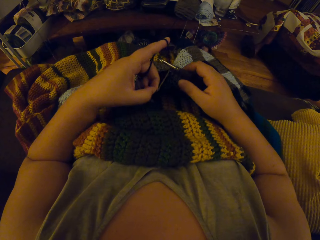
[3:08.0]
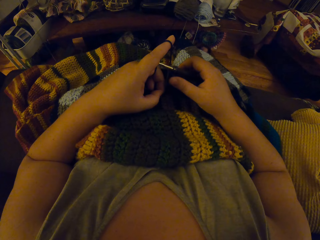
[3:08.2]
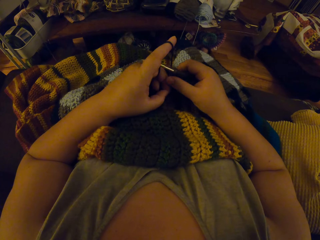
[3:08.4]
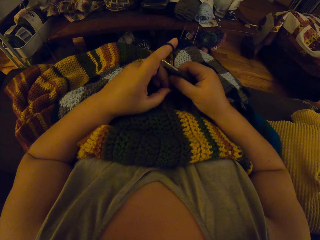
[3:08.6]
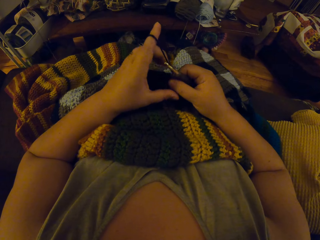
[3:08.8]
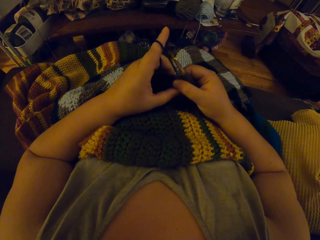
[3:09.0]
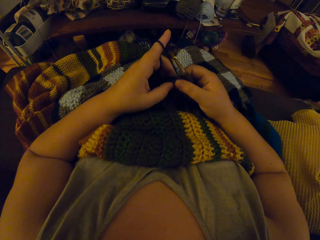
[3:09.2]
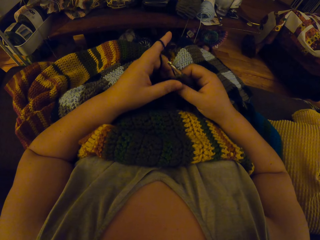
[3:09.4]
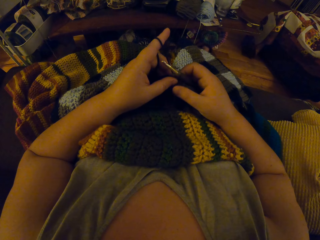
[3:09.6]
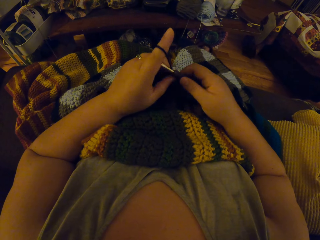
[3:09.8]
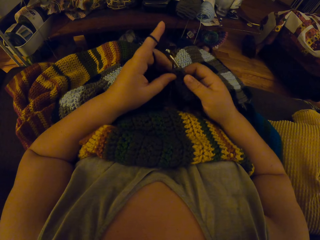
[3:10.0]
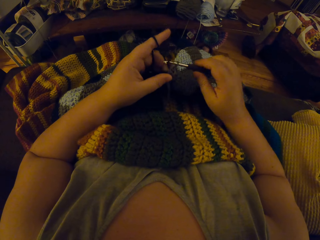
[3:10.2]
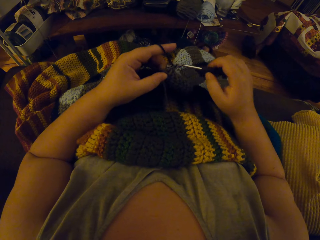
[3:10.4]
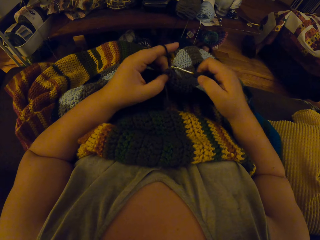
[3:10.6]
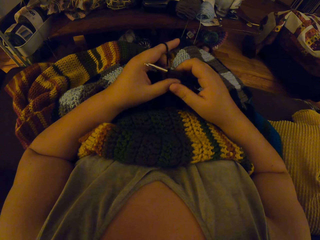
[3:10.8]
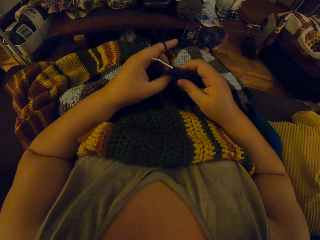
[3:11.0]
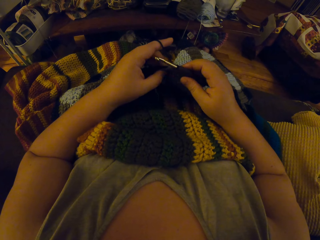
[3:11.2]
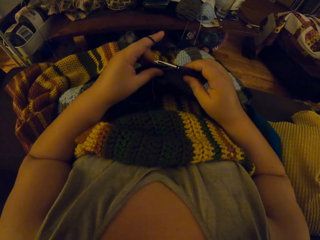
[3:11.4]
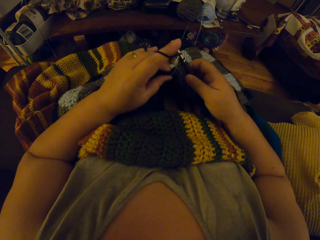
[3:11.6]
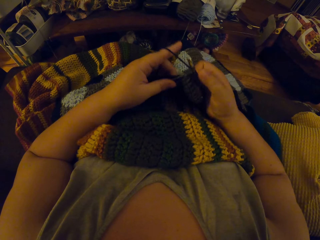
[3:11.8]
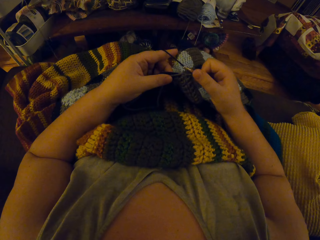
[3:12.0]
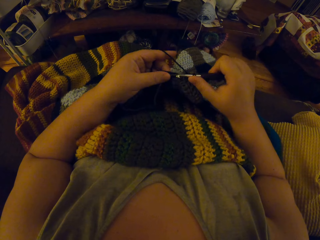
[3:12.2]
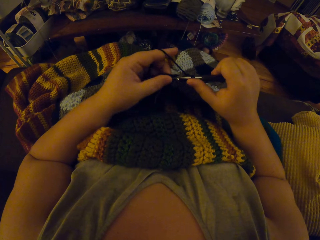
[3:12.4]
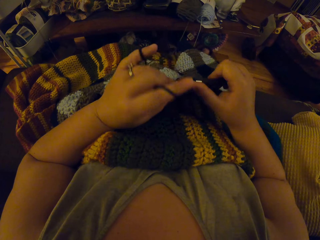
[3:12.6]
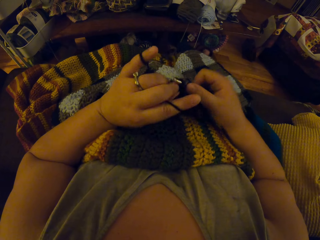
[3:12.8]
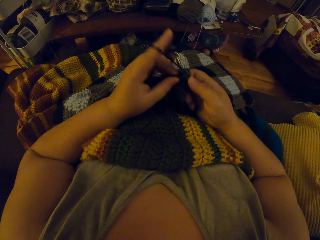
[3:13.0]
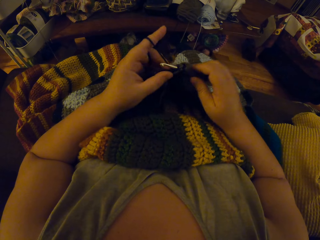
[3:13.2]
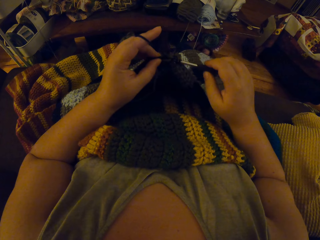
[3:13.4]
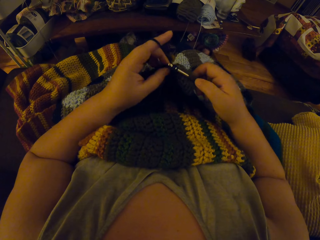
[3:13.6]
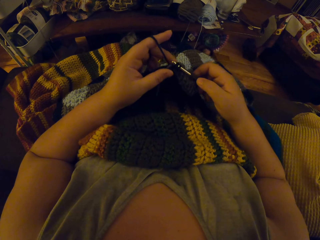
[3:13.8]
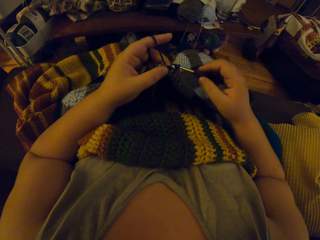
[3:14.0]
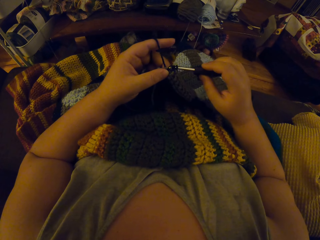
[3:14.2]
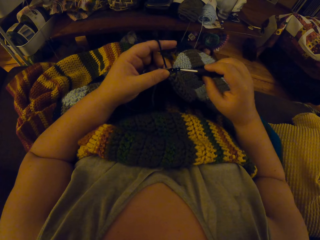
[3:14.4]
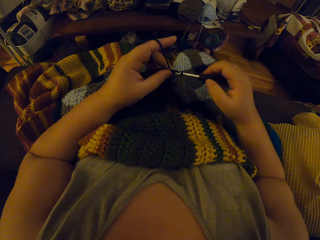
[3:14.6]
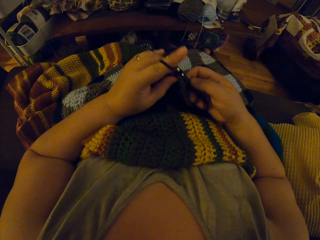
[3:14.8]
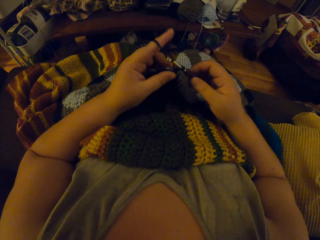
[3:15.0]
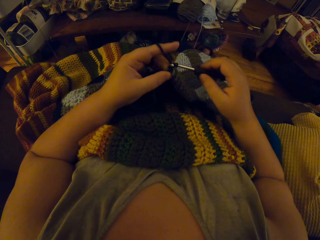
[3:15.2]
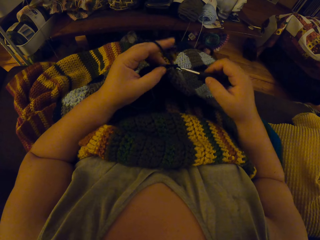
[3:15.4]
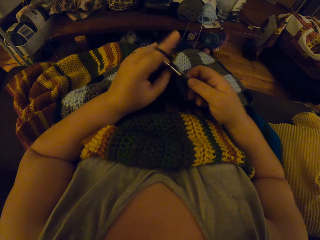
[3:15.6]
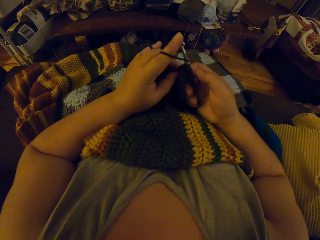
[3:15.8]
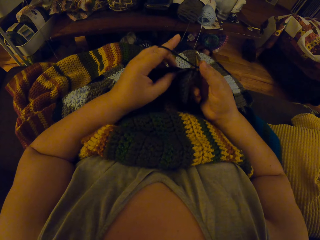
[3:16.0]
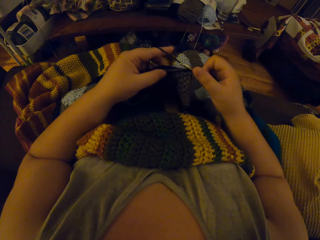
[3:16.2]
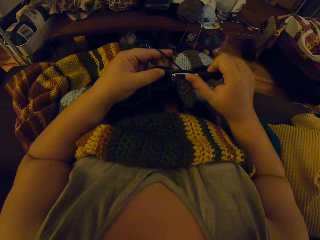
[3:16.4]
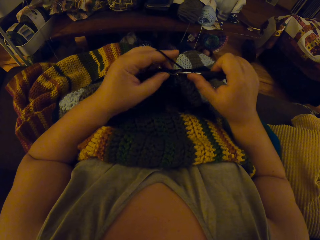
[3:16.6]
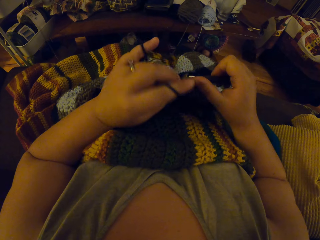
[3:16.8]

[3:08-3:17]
The camera wearer interlocks the thread using the crochet hook.

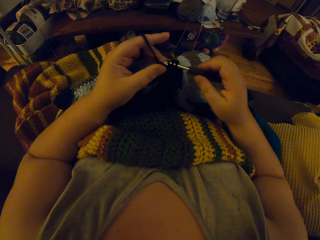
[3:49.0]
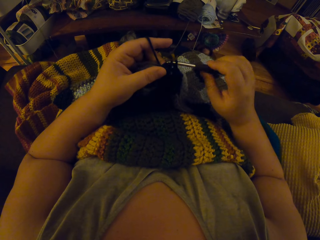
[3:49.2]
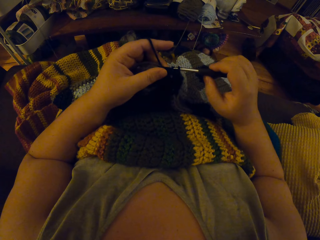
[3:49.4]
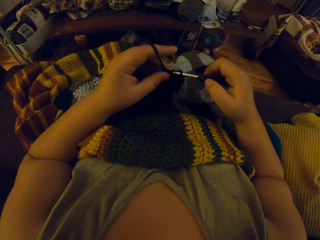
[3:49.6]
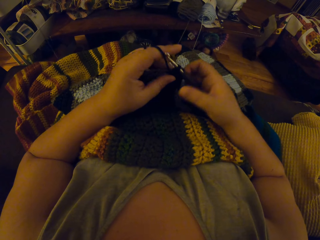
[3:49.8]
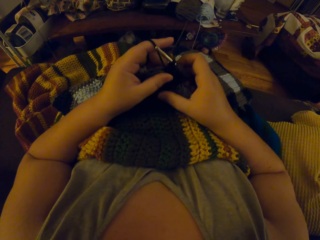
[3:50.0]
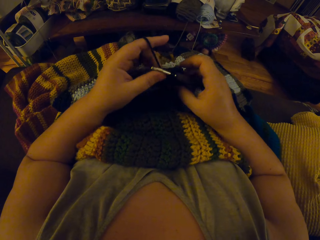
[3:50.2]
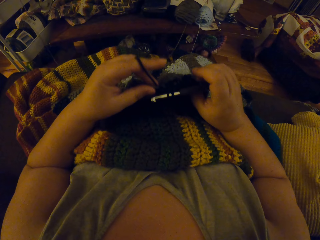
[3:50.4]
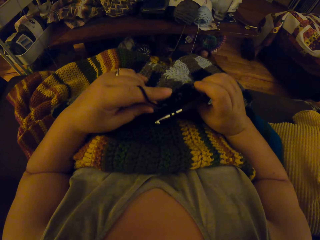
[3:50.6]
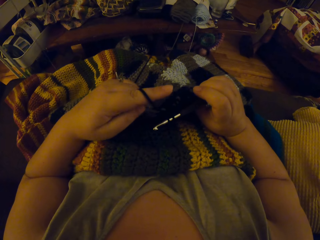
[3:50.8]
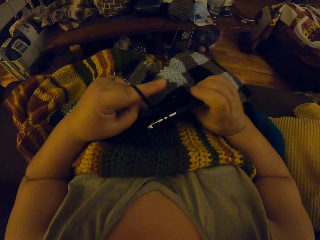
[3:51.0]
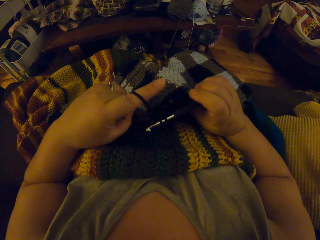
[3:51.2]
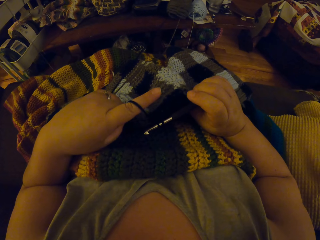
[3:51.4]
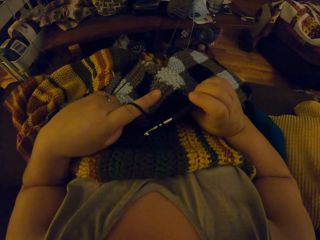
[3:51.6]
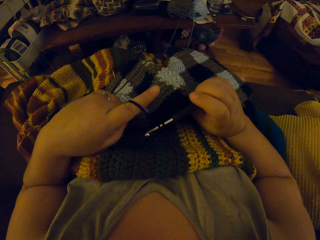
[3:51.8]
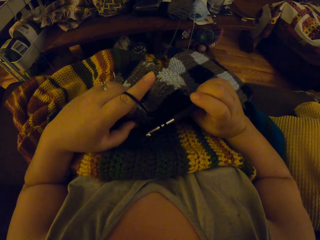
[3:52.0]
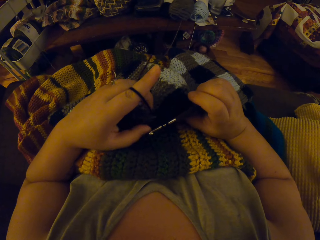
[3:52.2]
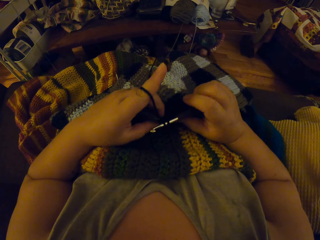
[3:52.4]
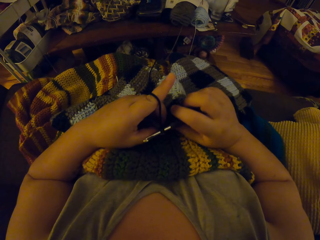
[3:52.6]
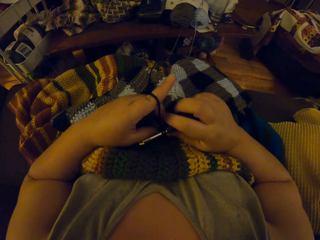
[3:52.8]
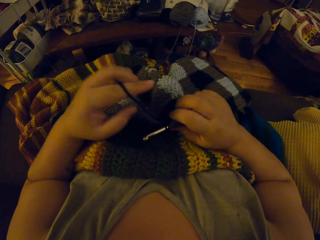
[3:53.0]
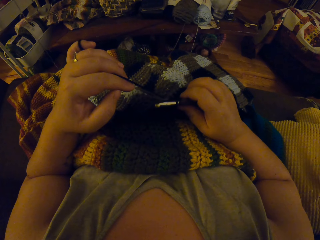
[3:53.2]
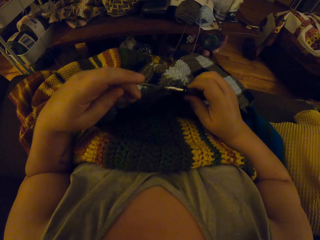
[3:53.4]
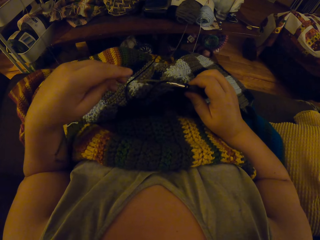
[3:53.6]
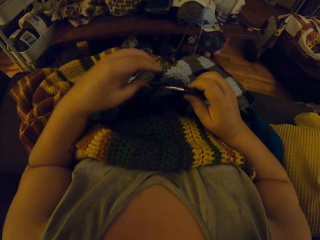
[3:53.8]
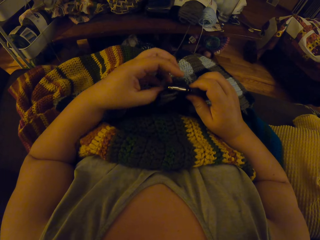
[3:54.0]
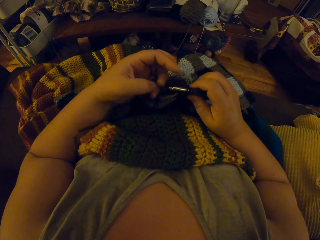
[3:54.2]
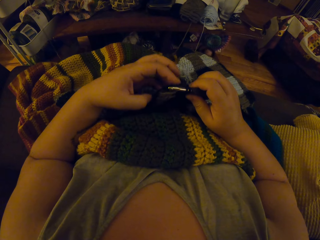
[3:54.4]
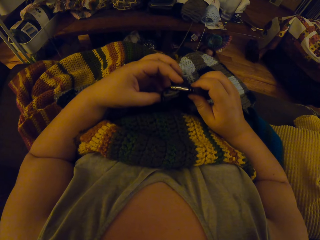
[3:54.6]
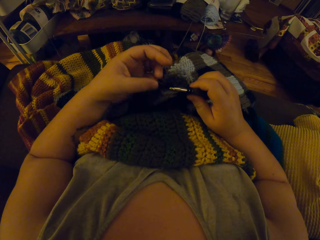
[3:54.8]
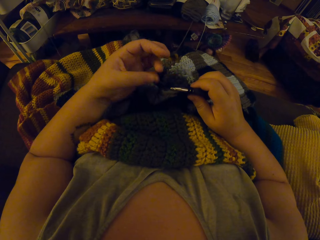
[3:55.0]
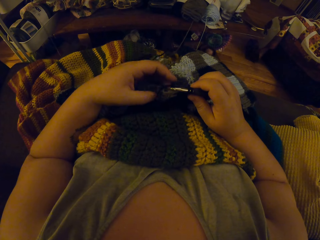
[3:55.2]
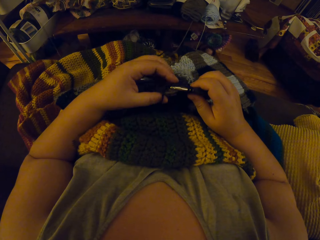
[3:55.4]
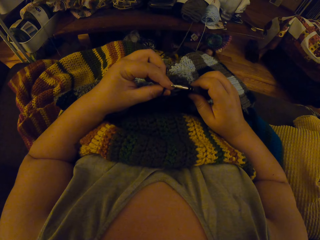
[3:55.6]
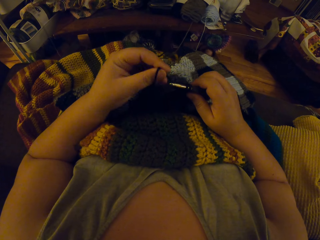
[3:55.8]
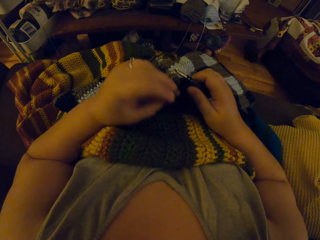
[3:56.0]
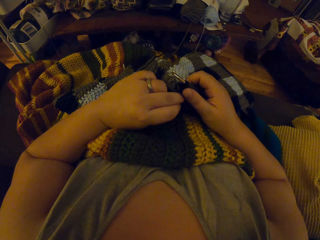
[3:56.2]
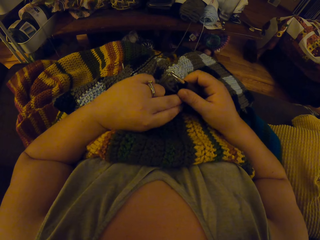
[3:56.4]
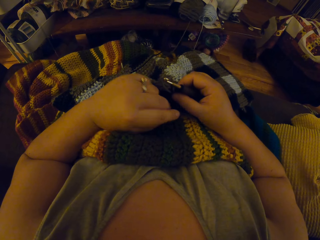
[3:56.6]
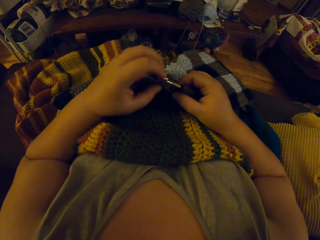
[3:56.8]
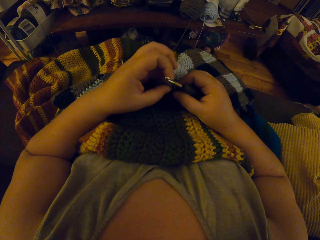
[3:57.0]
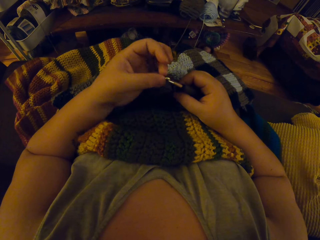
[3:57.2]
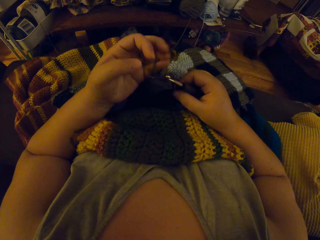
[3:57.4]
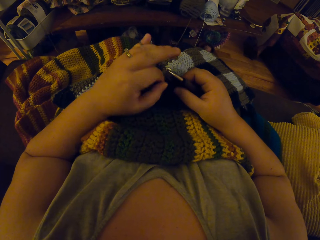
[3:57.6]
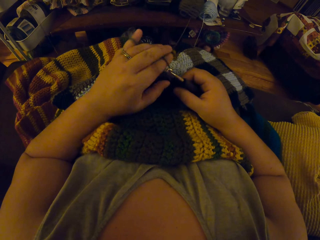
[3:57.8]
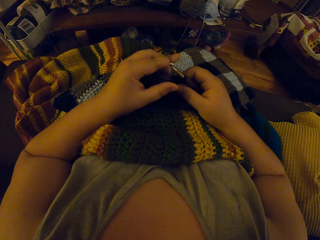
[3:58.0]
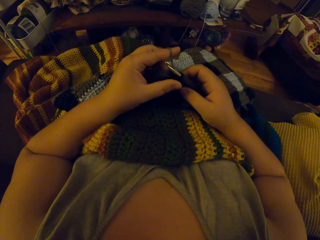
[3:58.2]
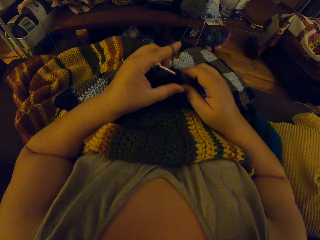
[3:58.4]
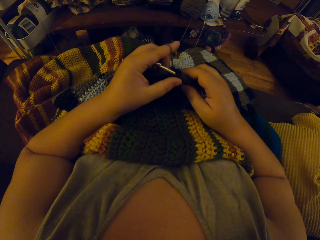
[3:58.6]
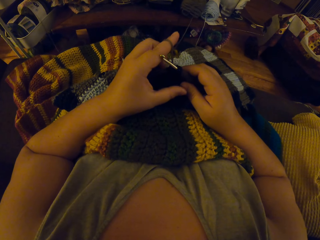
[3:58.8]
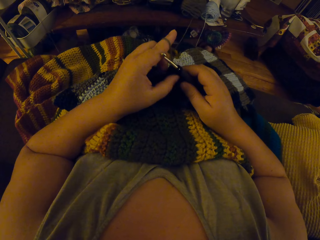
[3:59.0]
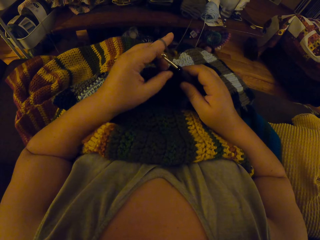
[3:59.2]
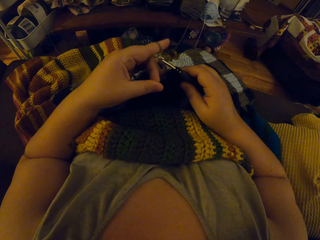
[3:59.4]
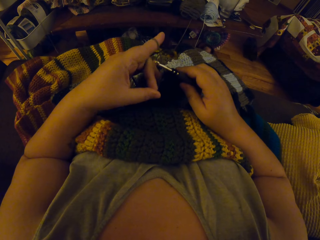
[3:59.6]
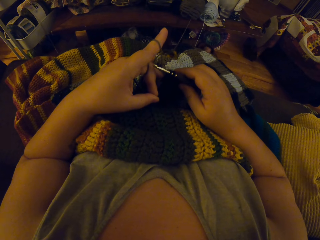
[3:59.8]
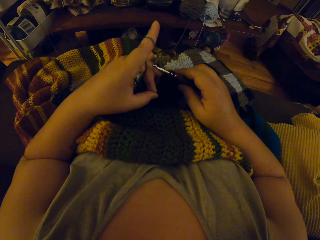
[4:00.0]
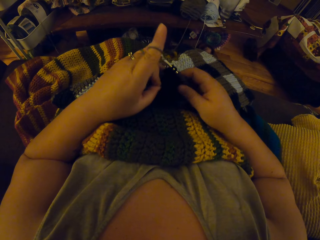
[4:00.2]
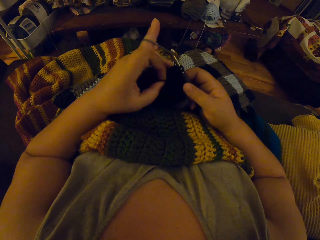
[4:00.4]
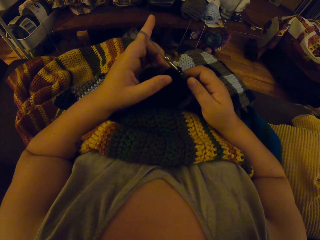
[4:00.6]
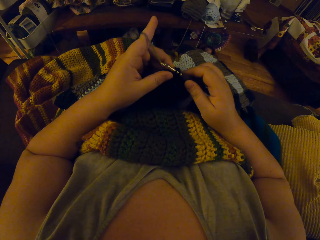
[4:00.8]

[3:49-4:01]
The camera wearer checks on the garment. She unwinds the thread from her finger. She winds the thread on her finger.
